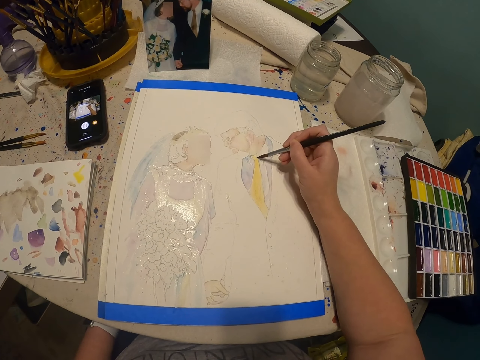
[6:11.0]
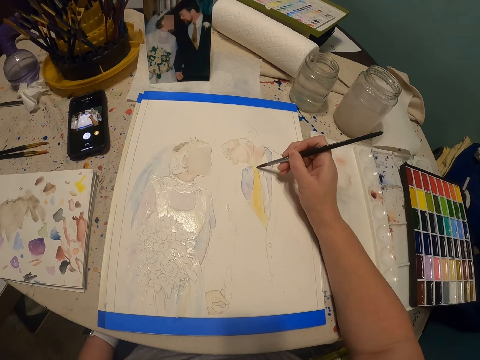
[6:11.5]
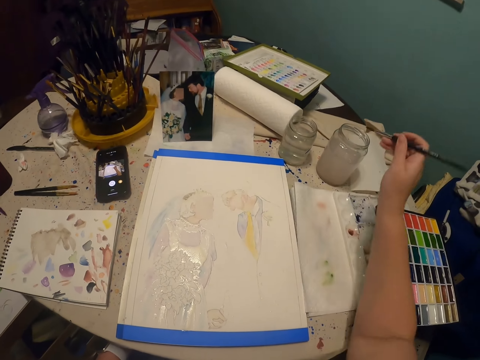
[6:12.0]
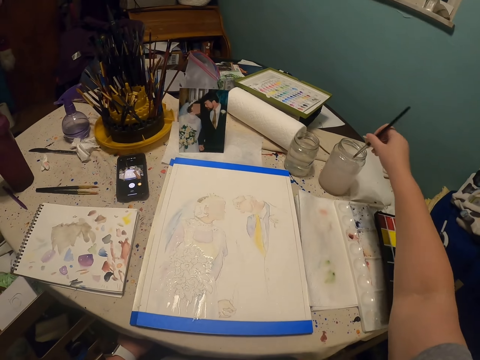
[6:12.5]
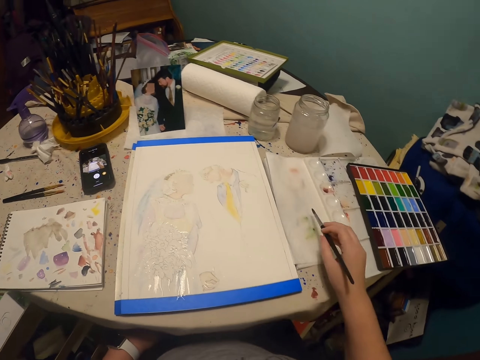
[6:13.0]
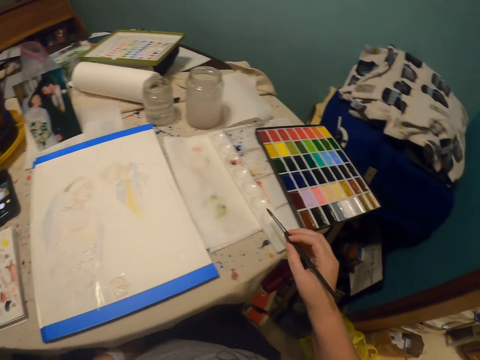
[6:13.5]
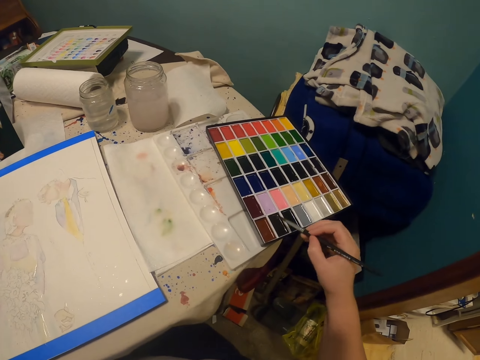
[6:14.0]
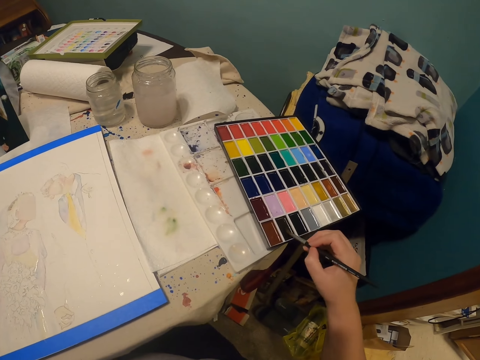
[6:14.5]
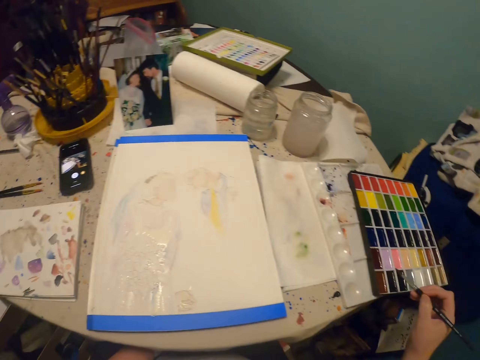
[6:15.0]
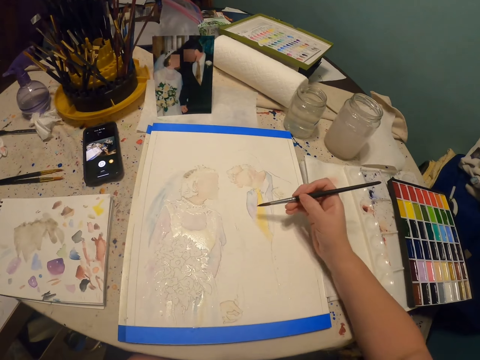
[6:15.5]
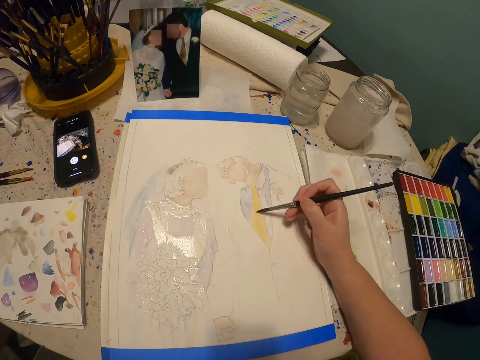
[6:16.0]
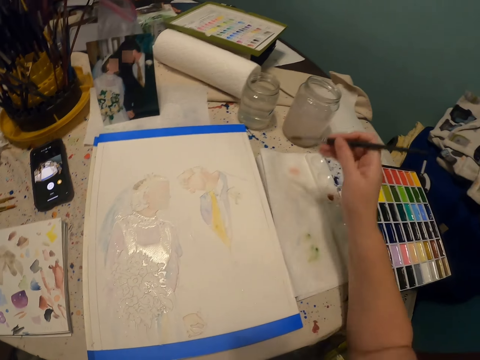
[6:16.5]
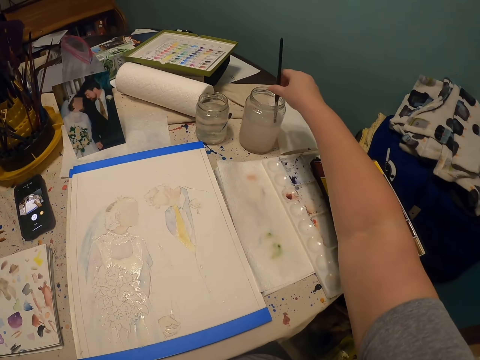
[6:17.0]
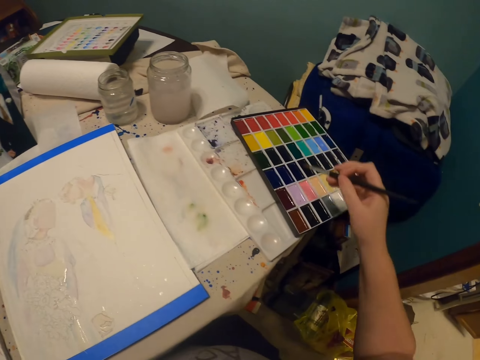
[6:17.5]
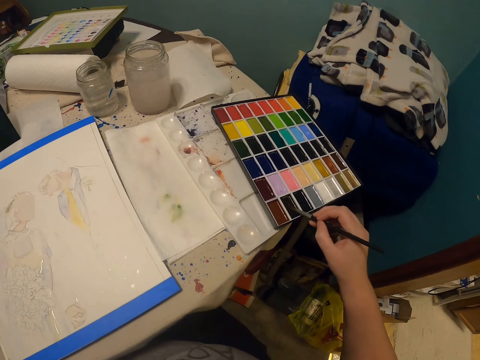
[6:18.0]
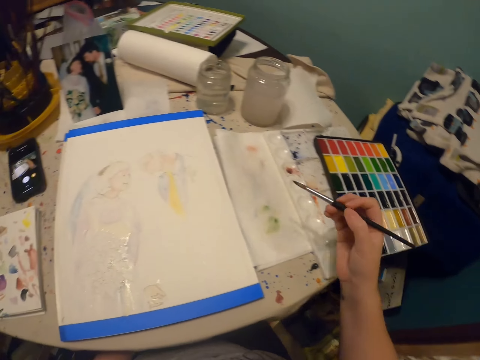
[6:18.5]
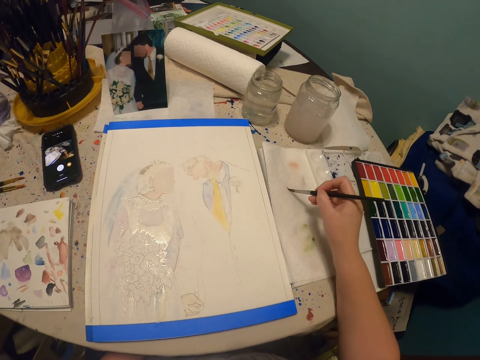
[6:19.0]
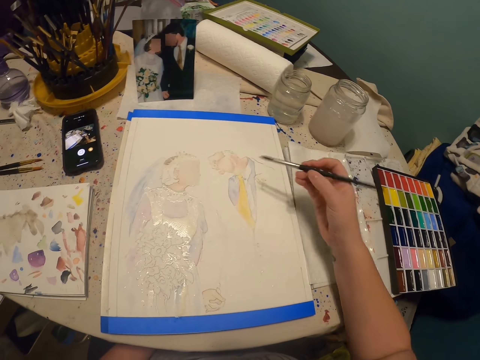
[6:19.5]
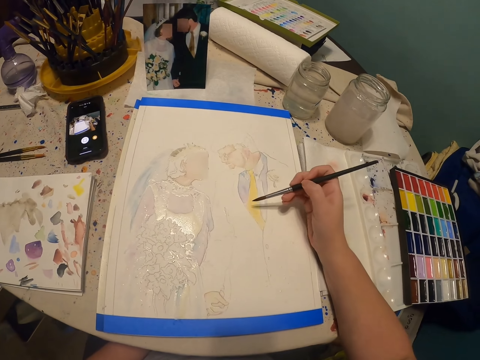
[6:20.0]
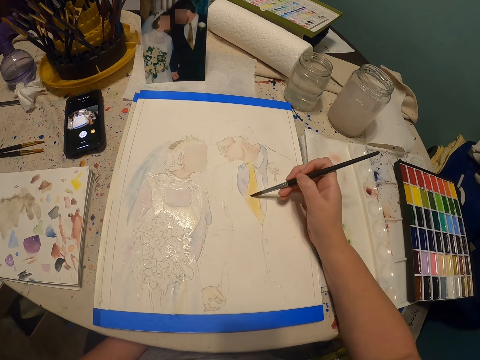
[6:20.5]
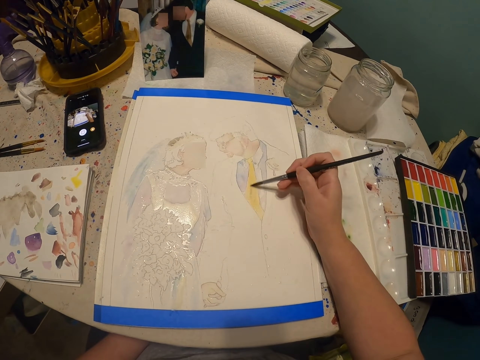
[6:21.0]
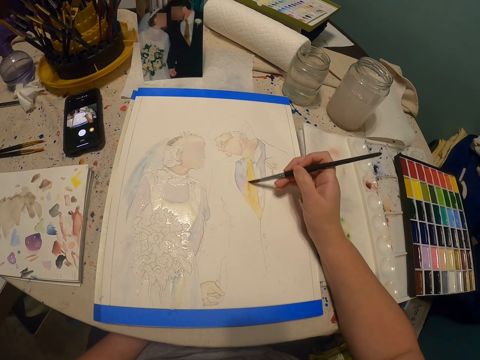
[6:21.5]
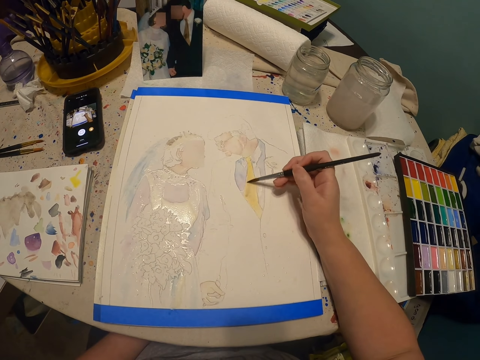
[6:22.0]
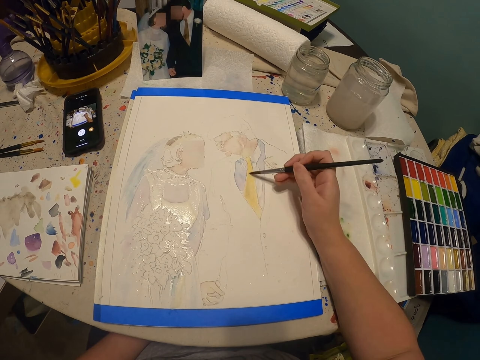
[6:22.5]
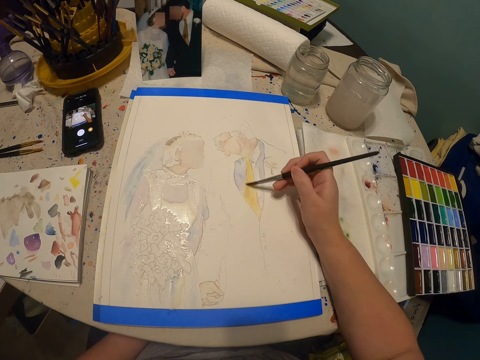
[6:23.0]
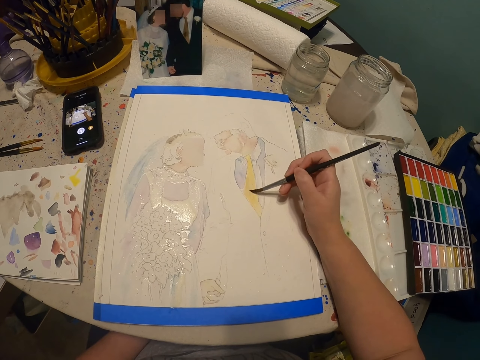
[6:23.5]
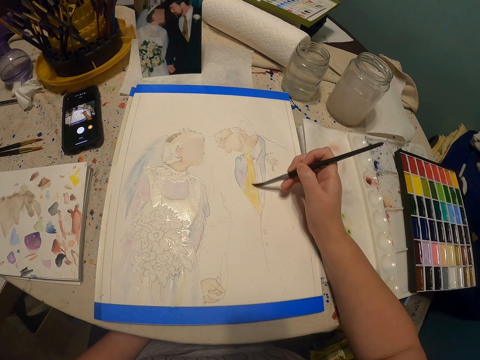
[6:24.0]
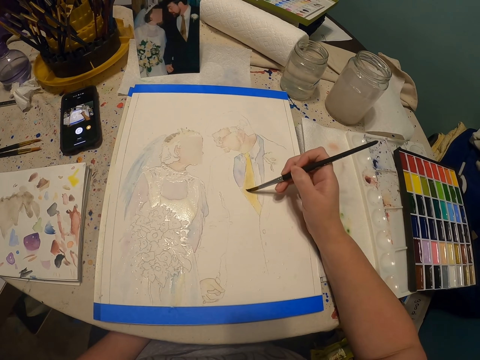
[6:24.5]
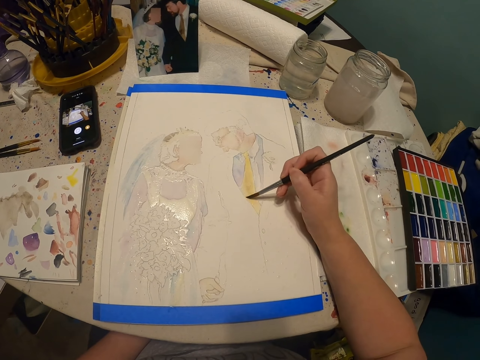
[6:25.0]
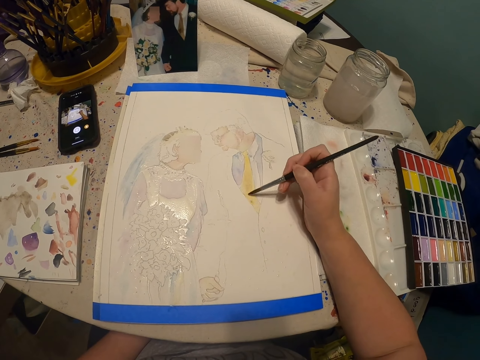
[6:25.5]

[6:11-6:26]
The camera wearer dips the paint brush in a glass of water or the paint. They rub the paint brush on a piece of paper. They put the paint brush in the paint palette. They rub the paint brush on the paint palette. They paint the art with the paint brush. They dip the paint brush in the glass of water or the paint. They put the paint brush in the paint palette, rub the paint brush on the paint palette, and rub the paint brush on the piece of paper. They paint the art with the paint brush.

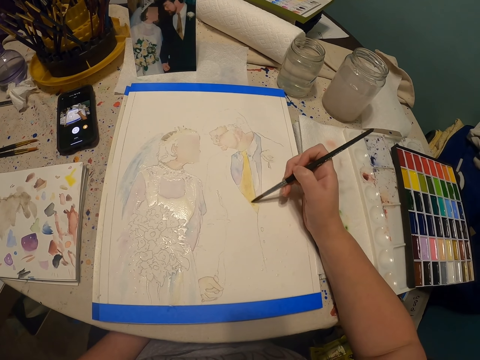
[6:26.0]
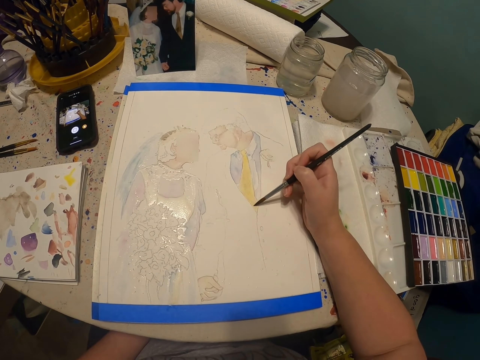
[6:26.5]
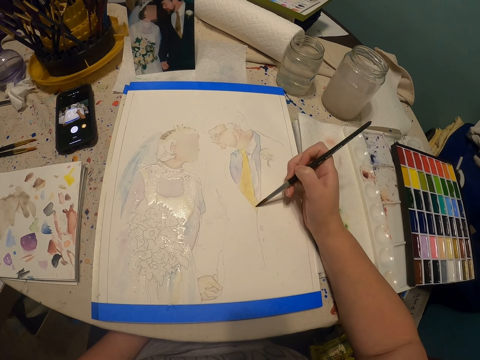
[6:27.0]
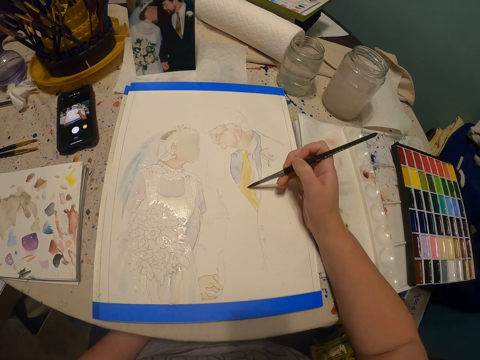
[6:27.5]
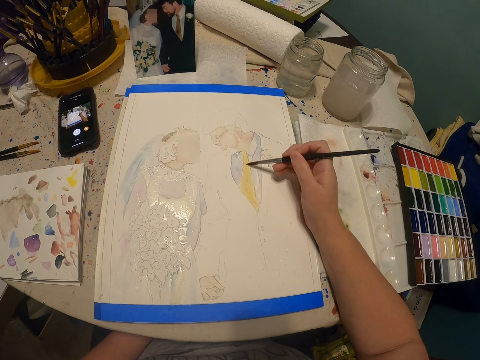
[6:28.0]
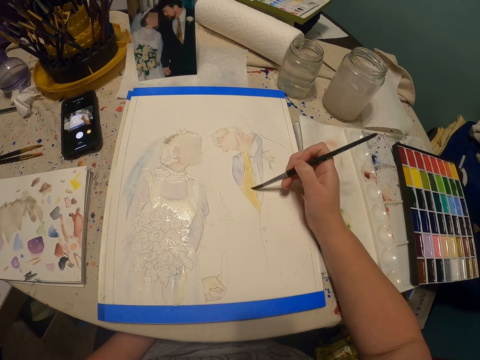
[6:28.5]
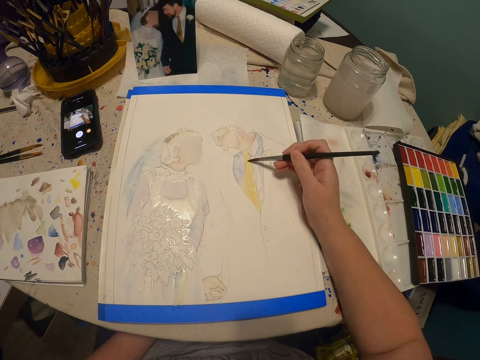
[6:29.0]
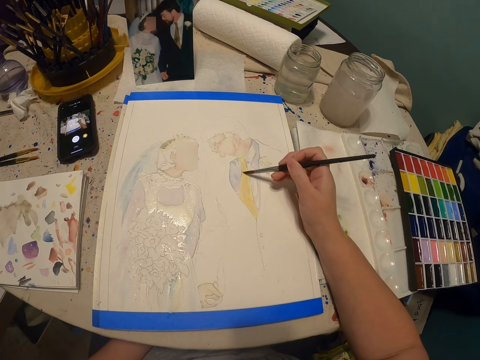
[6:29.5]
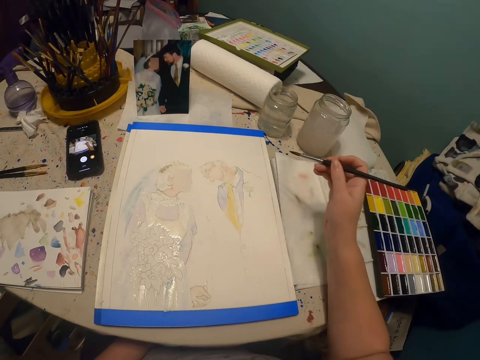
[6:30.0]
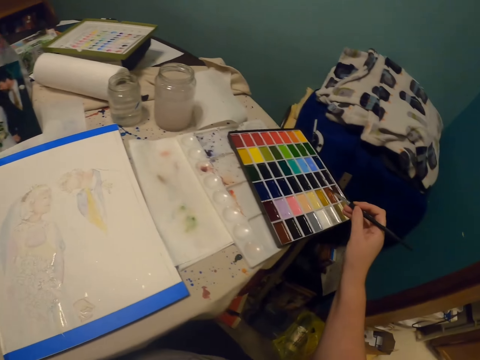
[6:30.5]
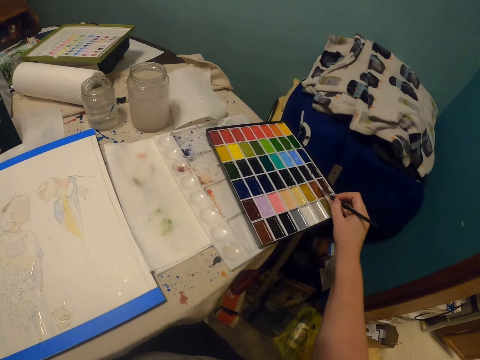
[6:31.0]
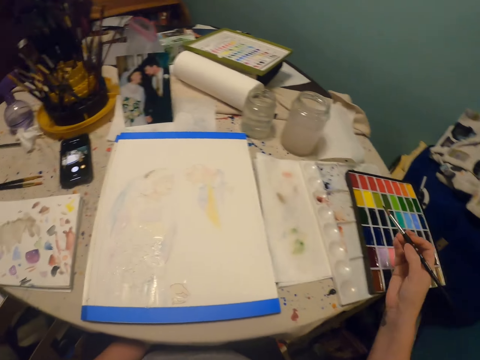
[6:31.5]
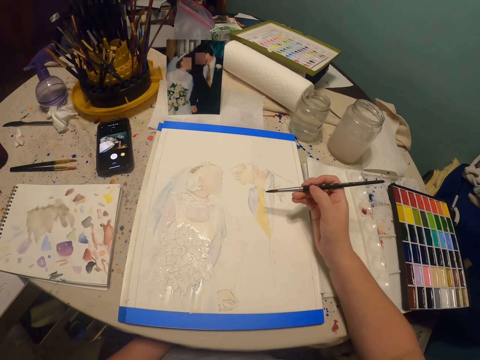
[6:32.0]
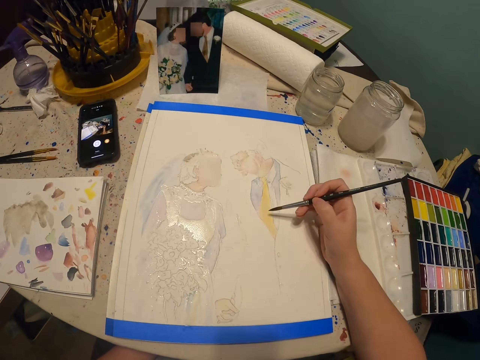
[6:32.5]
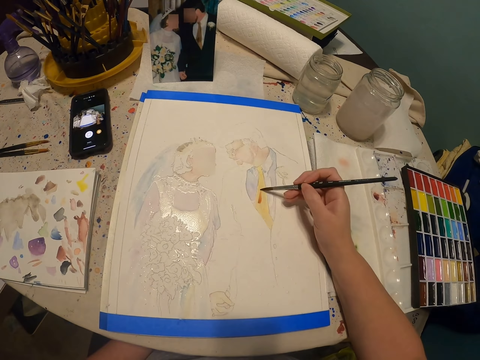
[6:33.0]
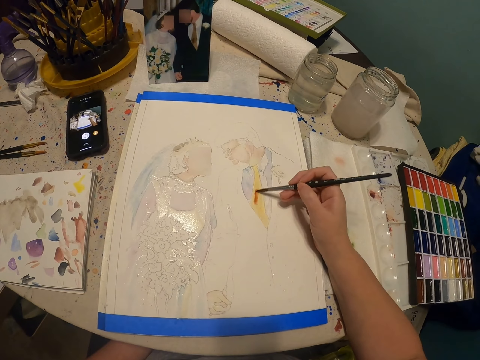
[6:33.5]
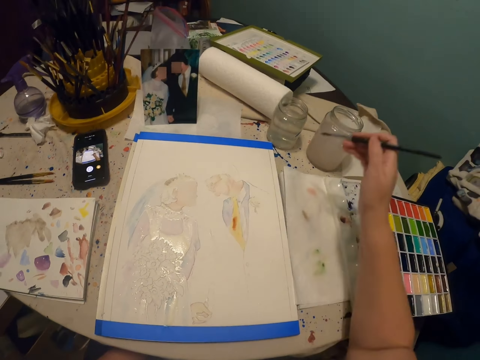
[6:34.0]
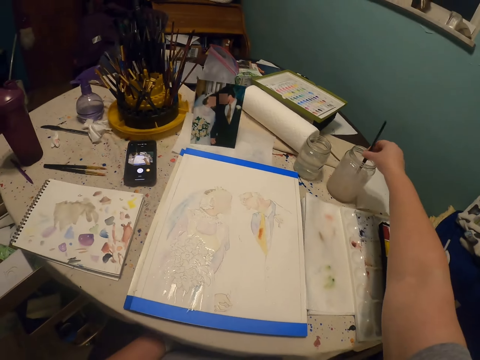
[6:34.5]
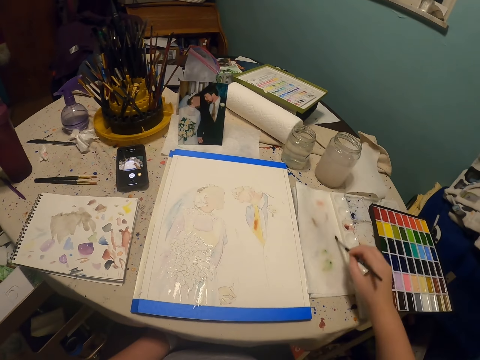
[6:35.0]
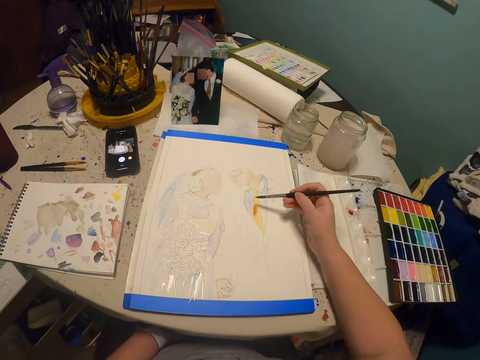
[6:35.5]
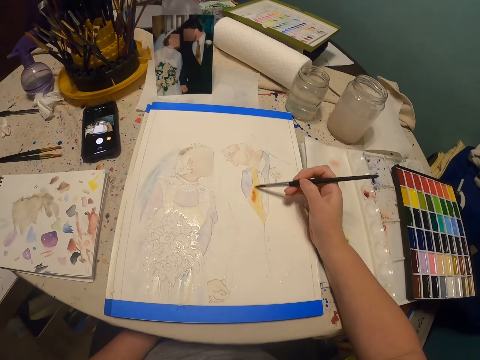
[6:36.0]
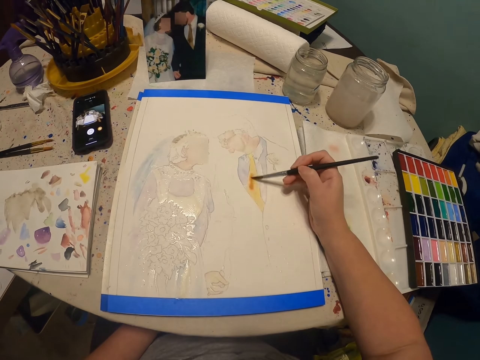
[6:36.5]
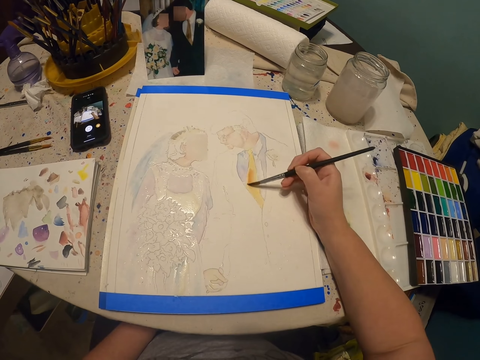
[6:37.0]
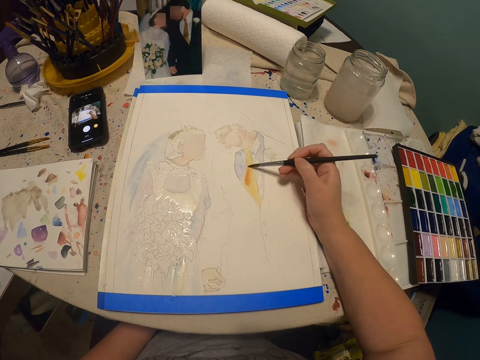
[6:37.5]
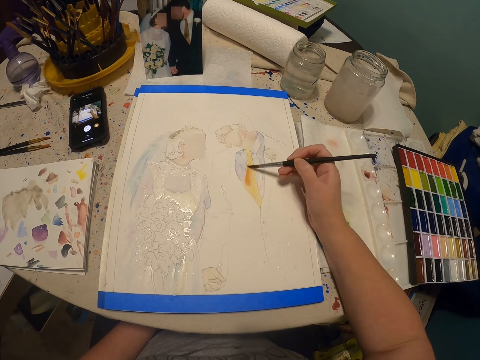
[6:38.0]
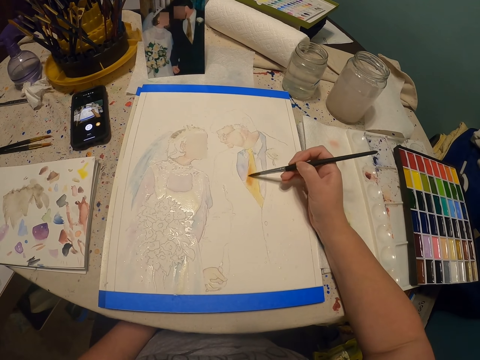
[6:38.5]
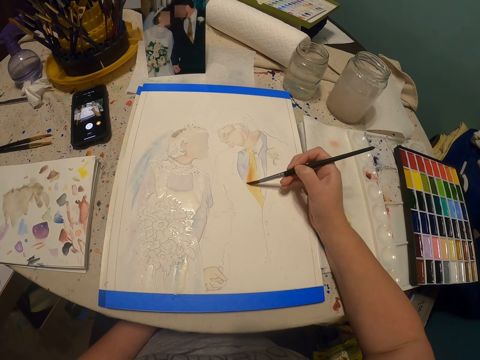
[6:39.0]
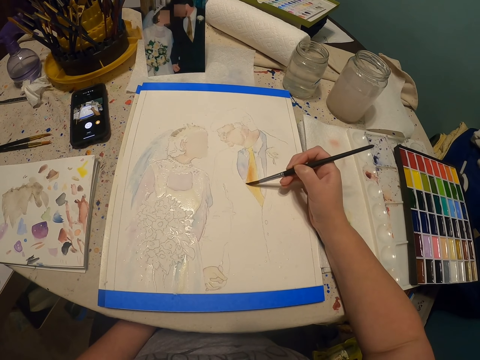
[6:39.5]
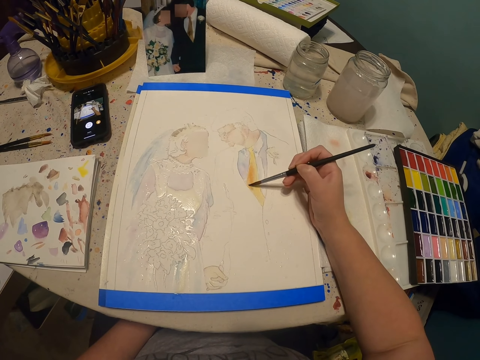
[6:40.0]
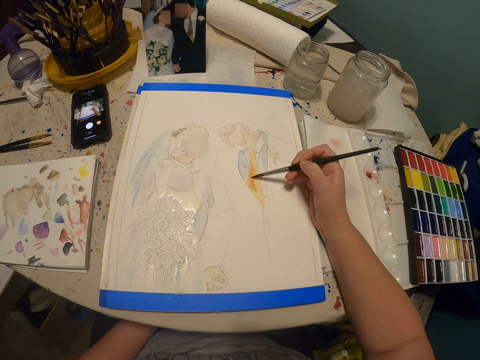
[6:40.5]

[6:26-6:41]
The camera wearer puts the paint brush in the paint palette. They rub the paint brush on the paint palette. They paint the art with a paint brush. They dip the paint brush in a glass of water or the paint. They paint the art with the paint brush.
